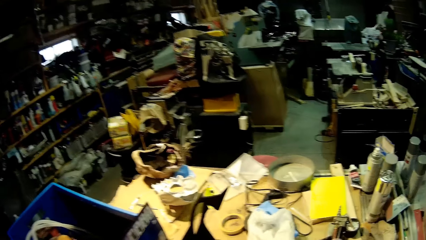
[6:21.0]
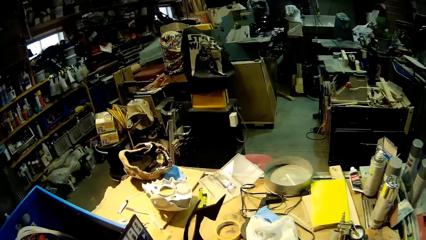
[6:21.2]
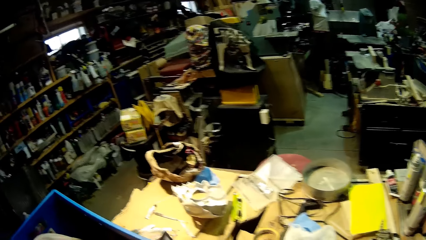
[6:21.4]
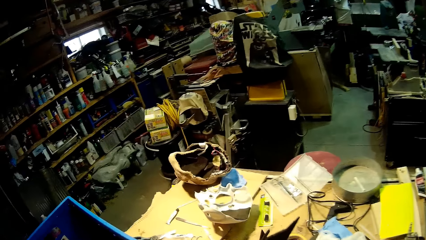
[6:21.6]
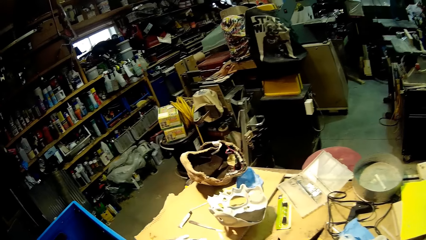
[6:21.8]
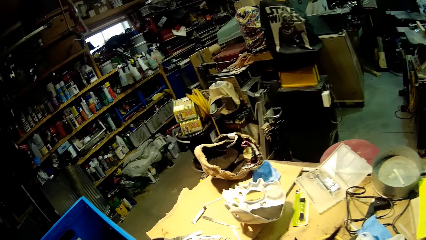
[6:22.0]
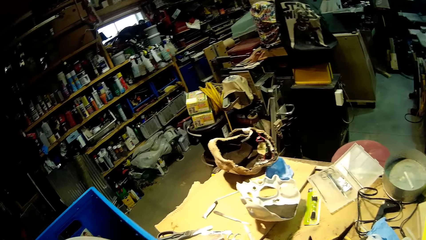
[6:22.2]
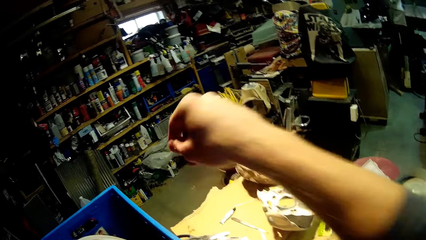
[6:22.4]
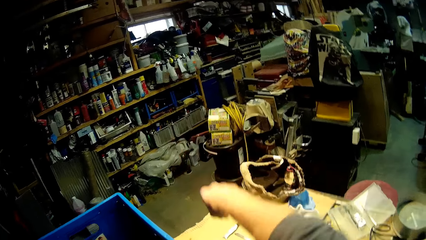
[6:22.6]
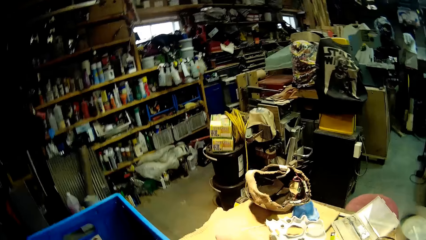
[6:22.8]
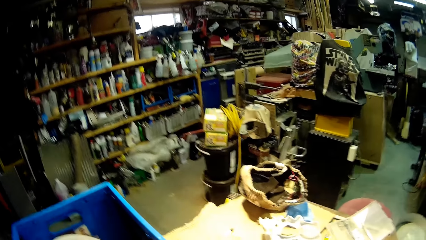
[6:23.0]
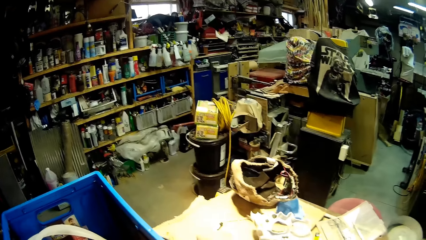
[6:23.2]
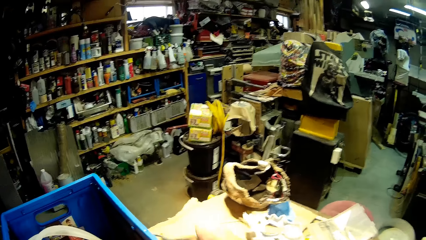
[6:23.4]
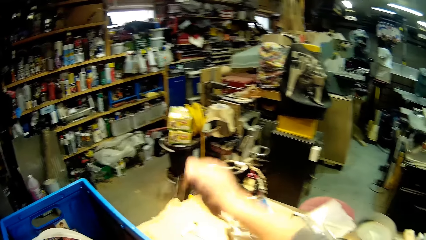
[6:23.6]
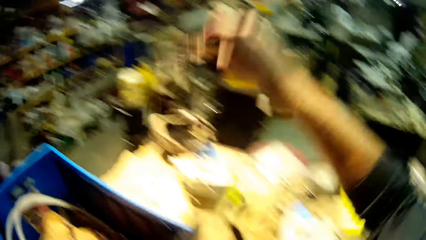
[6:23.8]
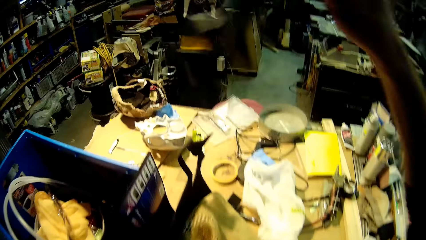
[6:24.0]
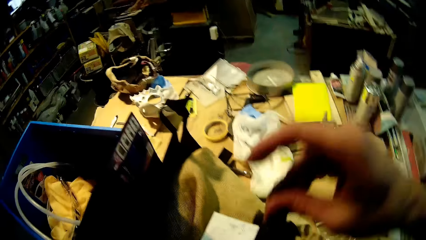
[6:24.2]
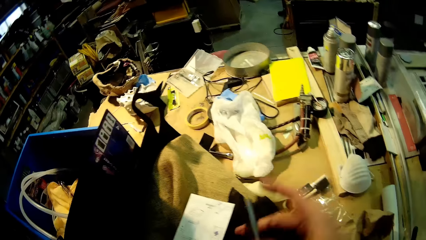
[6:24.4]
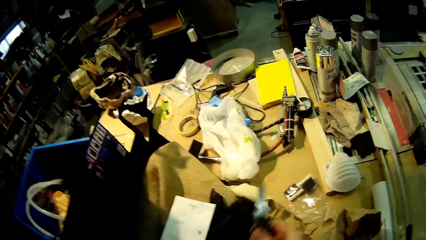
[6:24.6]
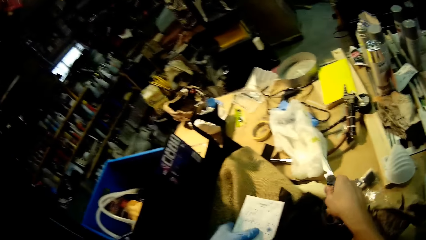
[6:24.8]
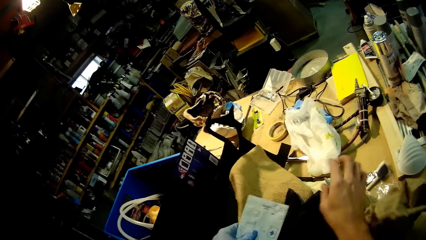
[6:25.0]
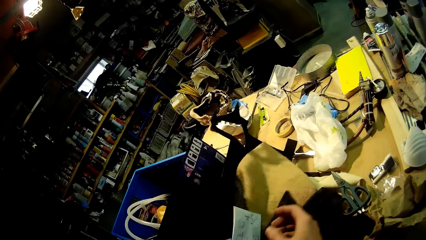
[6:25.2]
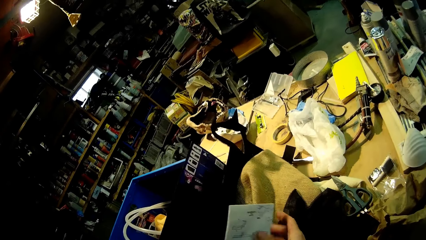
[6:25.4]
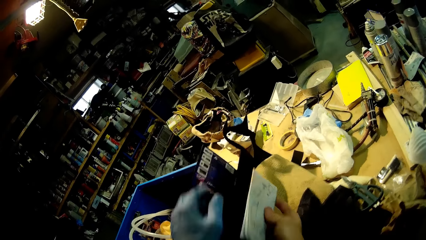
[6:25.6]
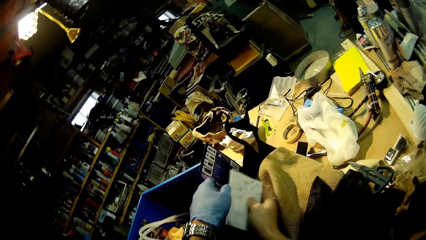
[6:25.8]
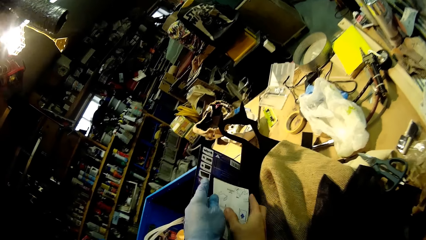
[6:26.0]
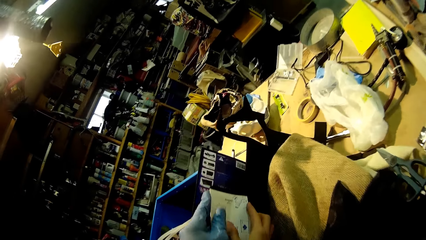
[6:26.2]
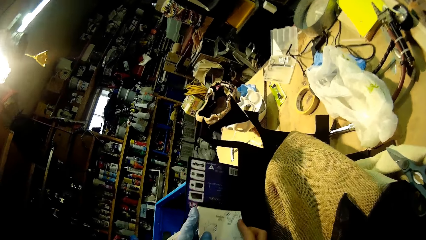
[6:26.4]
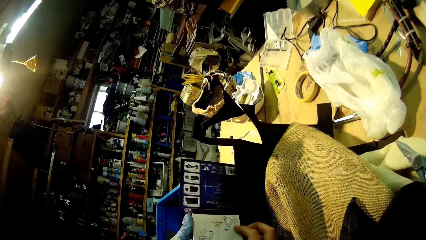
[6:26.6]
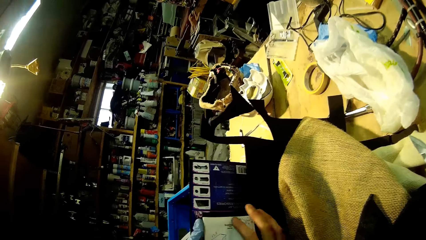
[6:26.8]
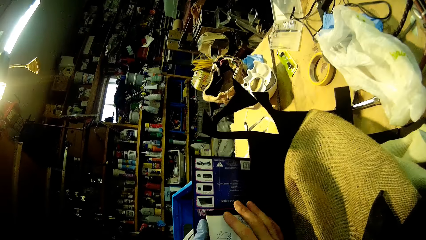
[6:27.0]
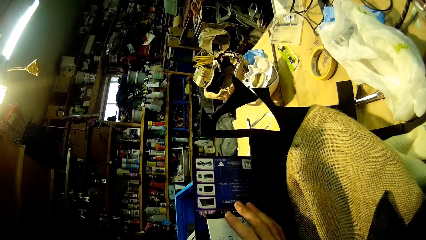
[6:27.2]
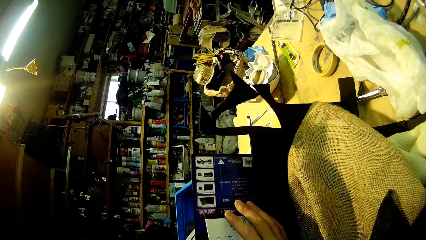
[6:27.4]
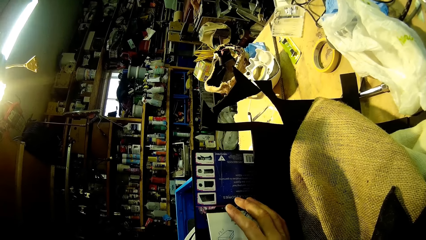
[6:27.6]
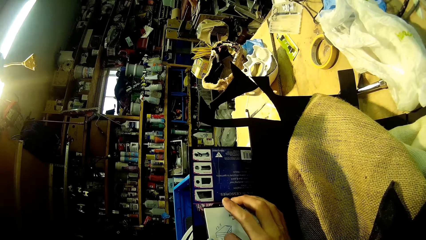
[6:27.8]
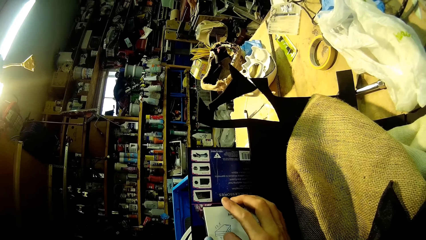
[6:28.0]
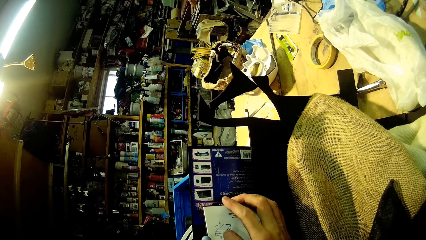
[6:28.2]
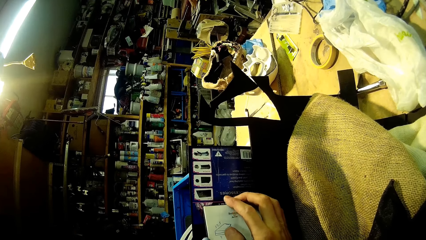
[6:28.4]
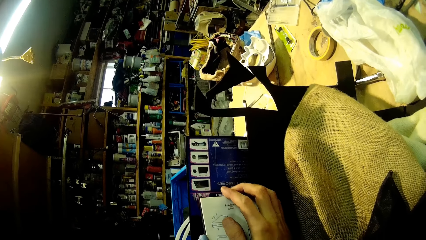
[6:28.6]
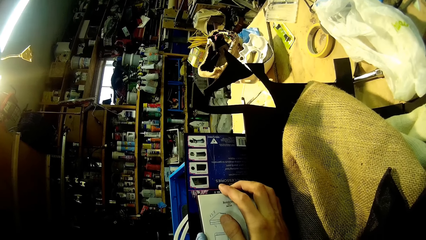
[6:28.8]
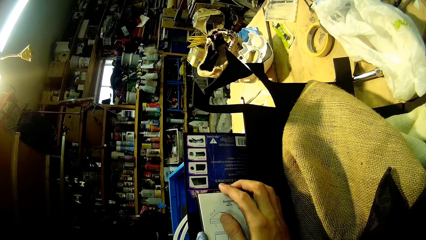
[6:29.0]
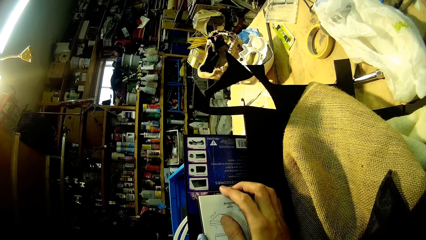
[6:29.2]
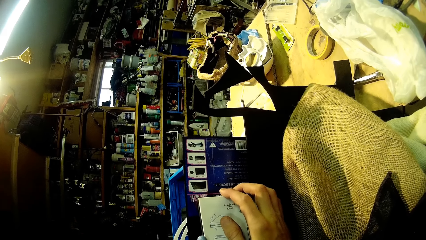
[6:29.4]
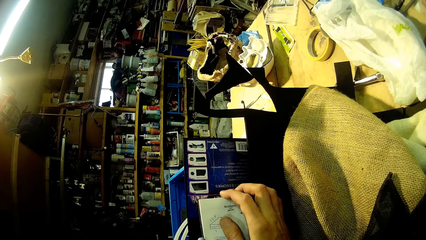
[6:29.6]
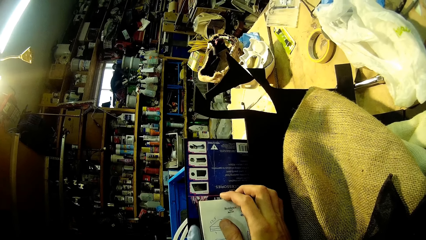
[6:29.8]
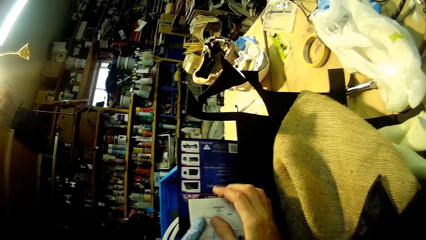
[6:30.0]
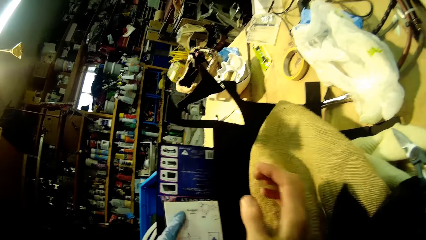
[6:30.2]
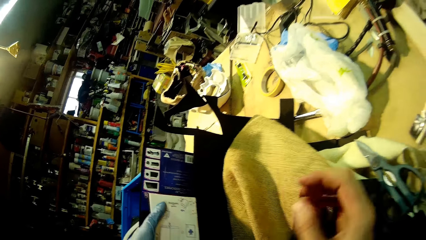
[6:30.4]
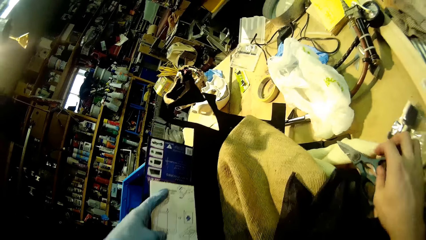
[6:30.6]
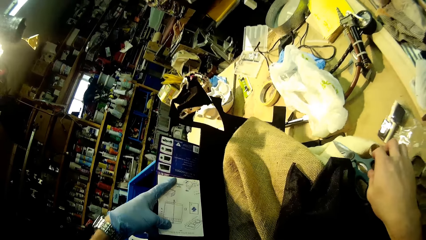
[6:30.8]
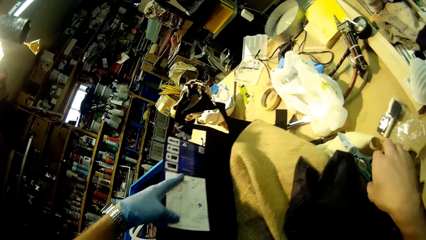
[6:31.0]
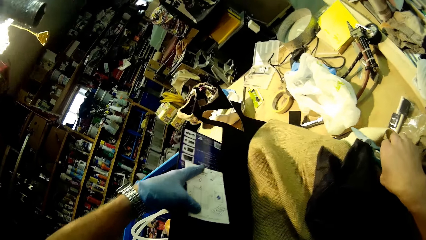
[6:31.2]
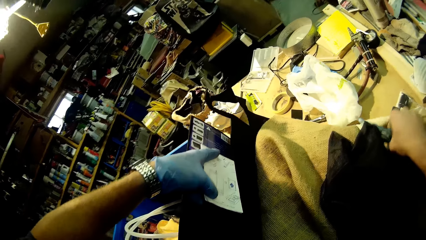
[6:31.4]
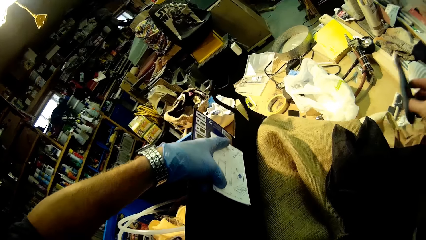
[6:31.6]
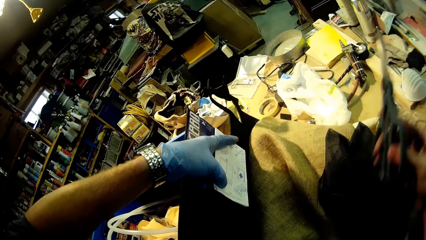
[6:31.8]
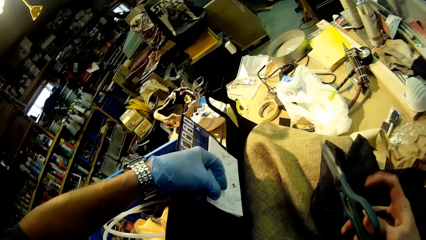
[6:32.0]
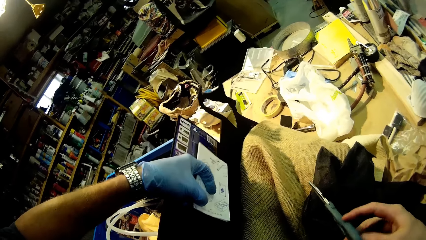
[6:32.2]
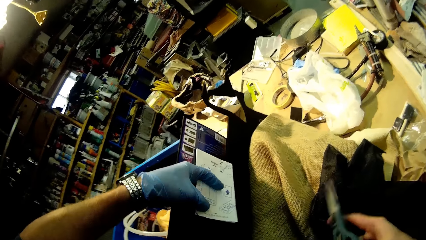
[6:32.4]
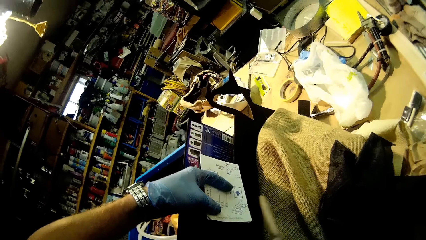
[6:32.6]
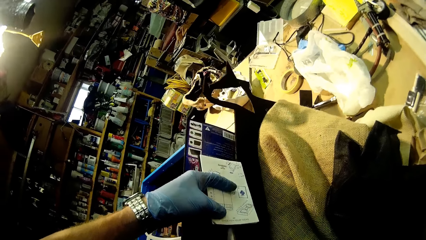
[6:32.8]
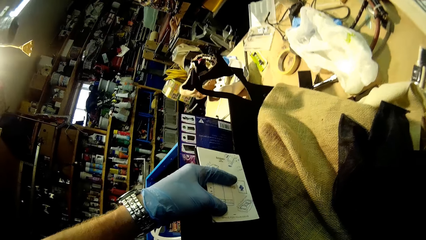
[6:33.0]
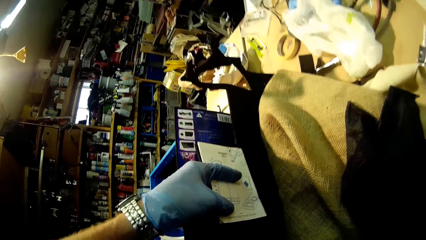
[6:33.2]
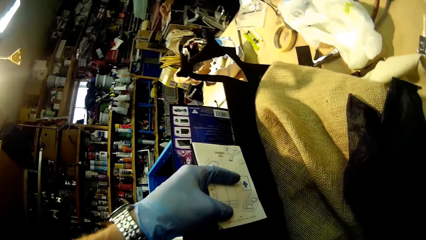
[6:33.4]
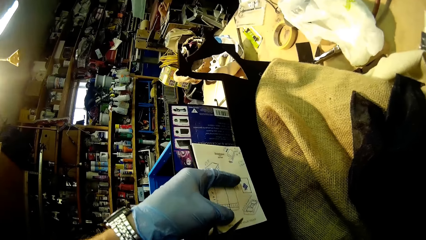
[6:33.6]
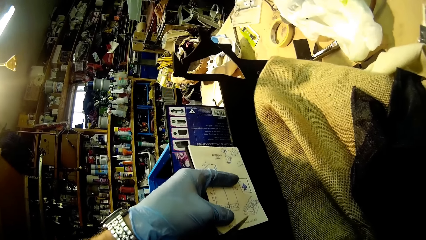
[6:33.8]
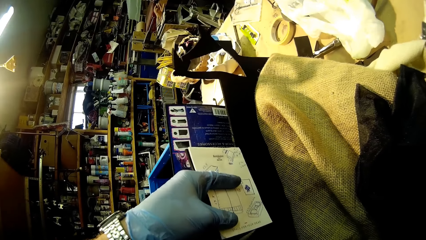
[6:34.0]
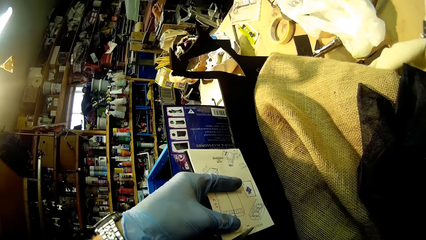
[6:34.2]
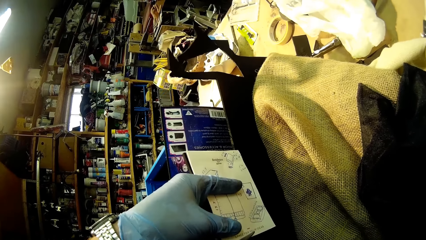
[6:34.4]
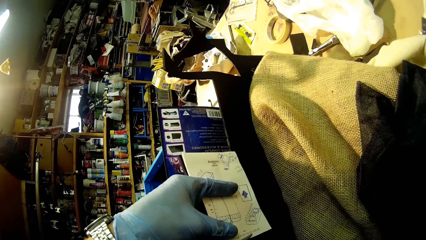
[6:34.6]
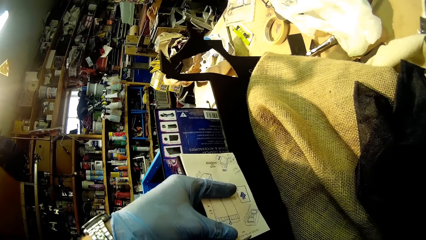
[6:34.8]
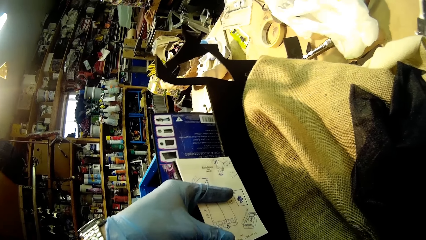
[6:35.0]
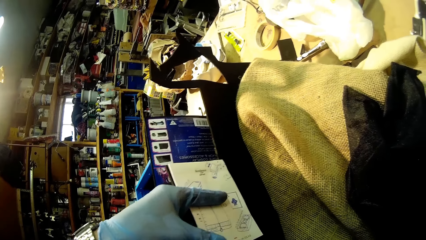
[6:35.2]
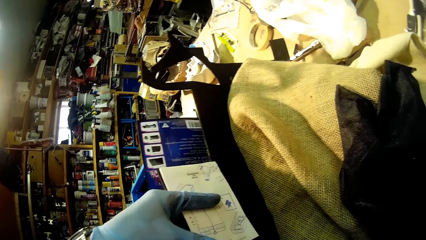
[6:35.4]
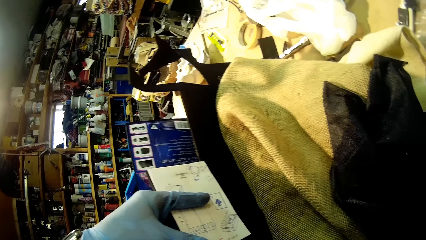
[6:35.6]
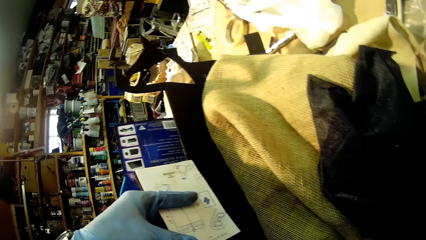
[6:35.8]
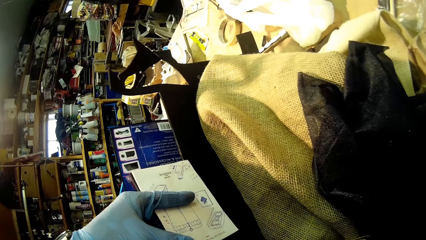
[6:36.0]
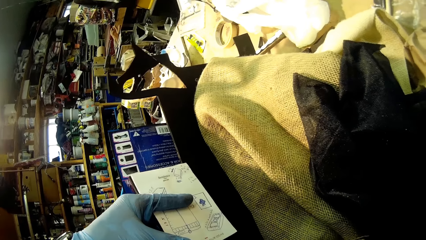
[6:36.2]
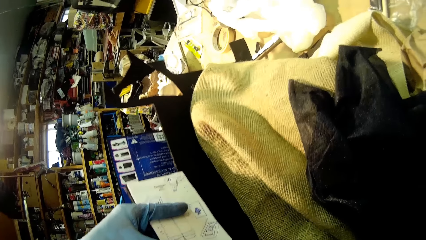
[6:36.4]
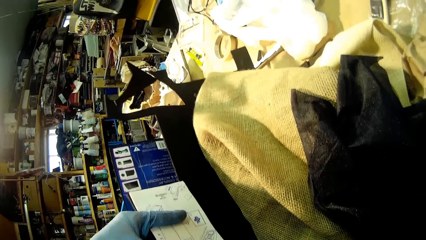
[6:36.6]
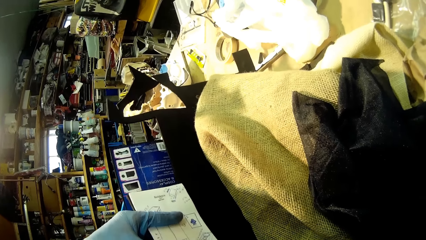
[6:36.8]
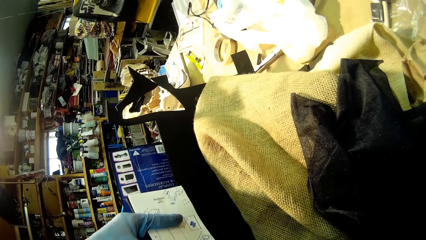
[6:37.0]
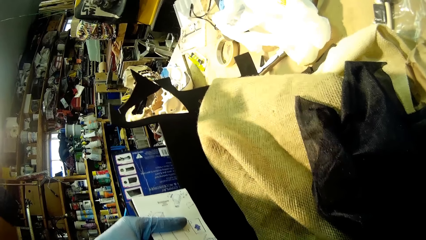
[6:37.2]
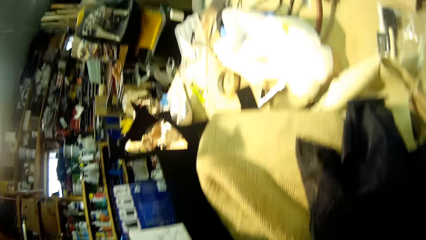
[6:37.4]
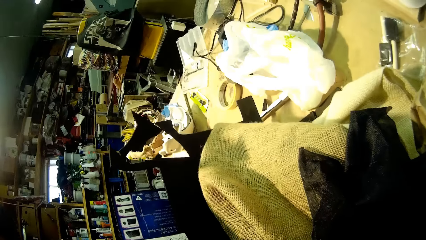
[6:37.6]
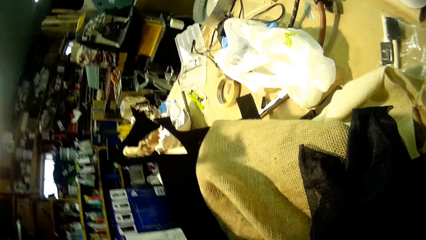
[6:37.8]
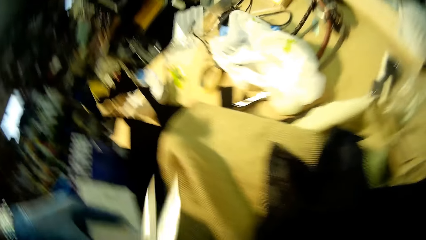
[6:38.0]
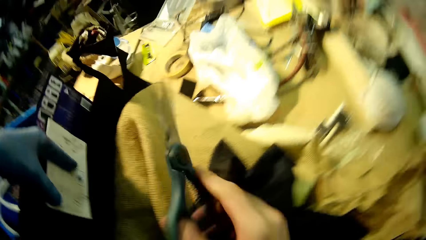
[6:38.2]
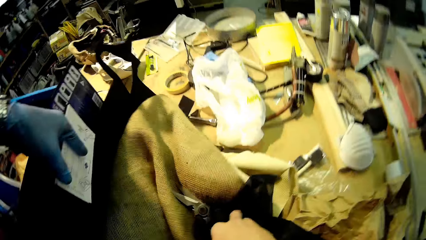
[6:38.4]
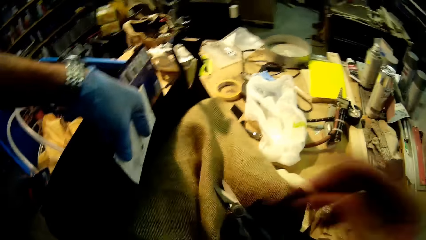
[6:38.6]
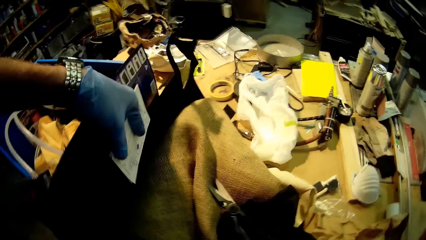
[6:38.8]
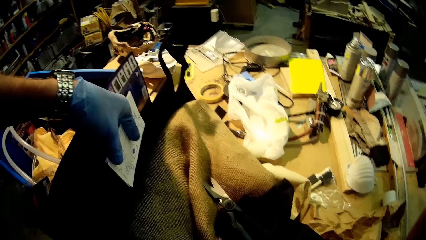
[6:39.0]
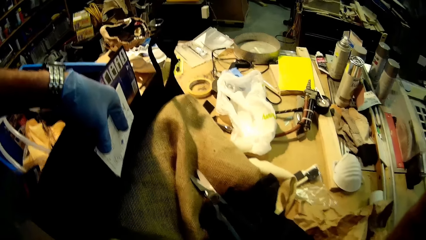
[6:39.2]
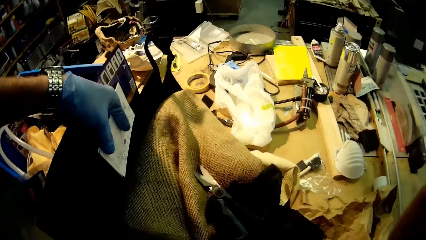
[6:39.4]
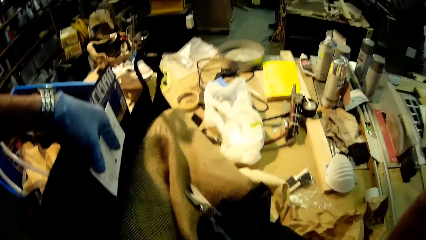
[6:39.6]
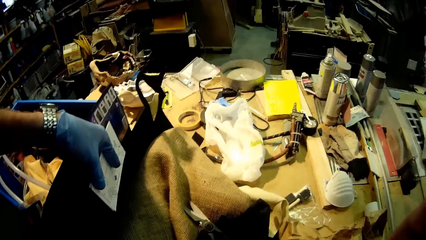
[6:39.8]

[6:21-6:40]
The camera wearer picks up scissors from the table with his right hand. He drops the scissors on the table with his right hand. He picks up a white cardboard from the table with both hands. He holds the white cardboard to the side of a black cardboard on the table with both hands. He measures a piece of paper on a box. He picks up the scissors from the table with his right hand. He cuts the black cardboard with the scissors in his right hand. He drops the scissors on the table with his right hand.
